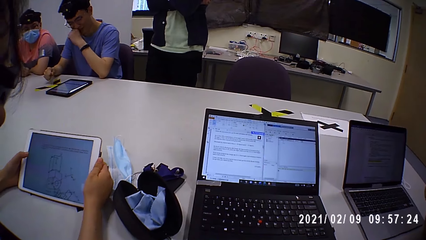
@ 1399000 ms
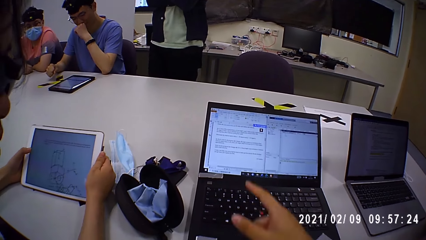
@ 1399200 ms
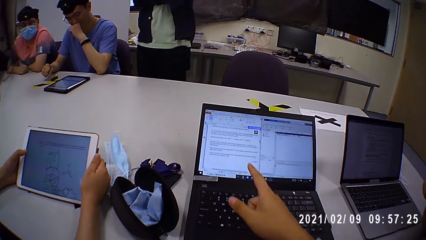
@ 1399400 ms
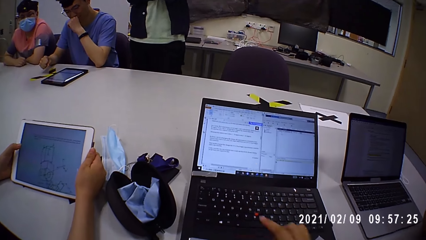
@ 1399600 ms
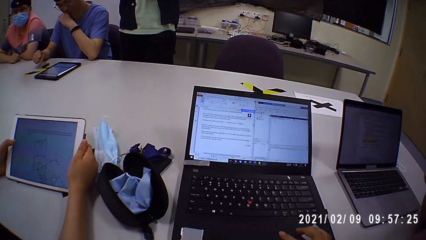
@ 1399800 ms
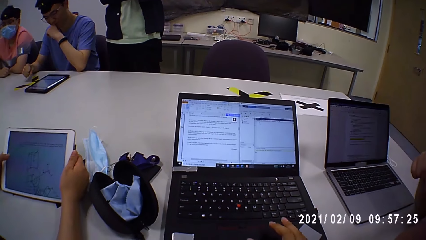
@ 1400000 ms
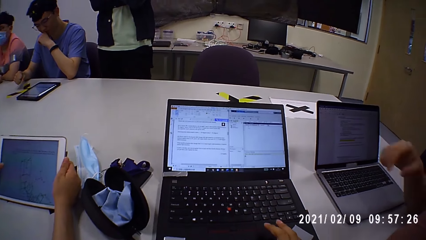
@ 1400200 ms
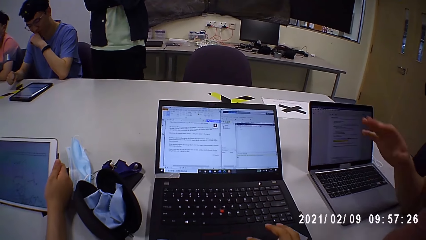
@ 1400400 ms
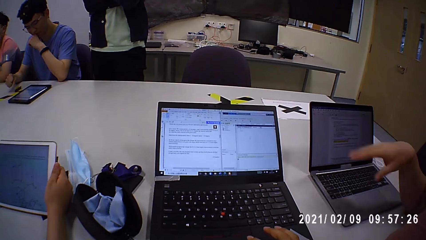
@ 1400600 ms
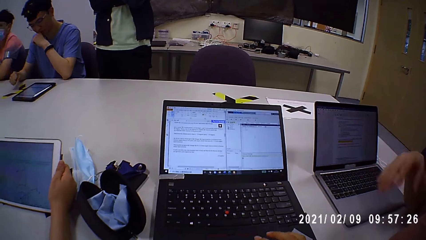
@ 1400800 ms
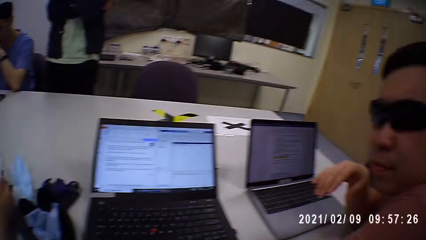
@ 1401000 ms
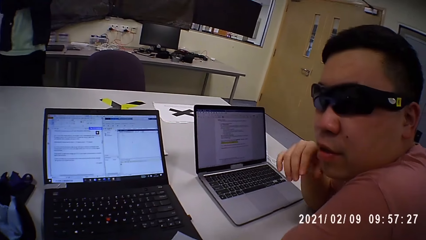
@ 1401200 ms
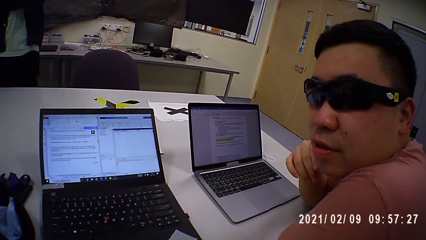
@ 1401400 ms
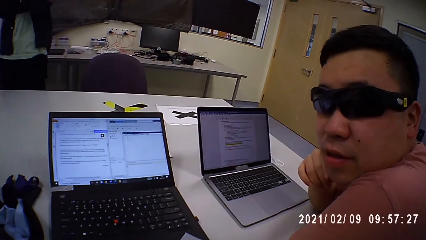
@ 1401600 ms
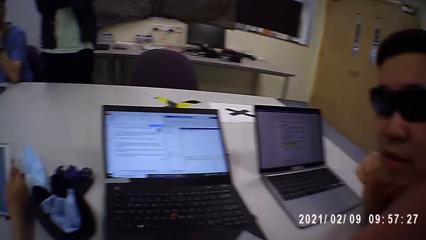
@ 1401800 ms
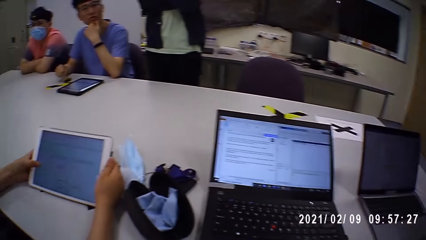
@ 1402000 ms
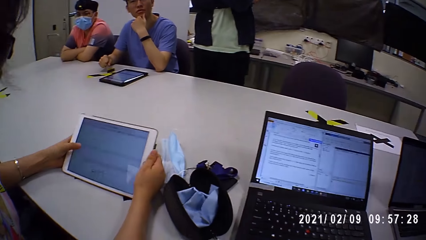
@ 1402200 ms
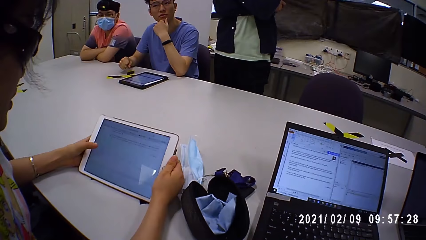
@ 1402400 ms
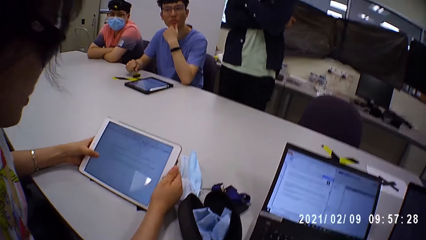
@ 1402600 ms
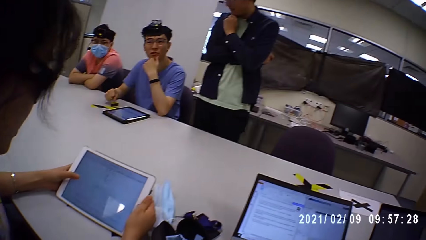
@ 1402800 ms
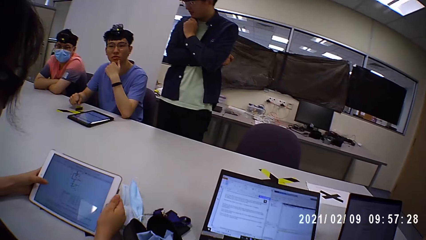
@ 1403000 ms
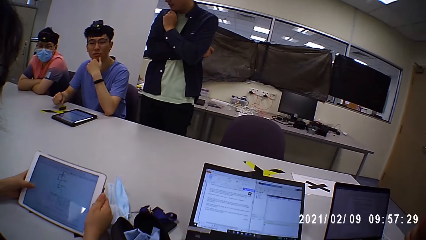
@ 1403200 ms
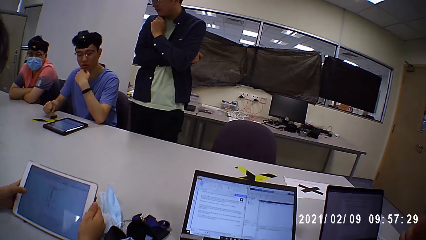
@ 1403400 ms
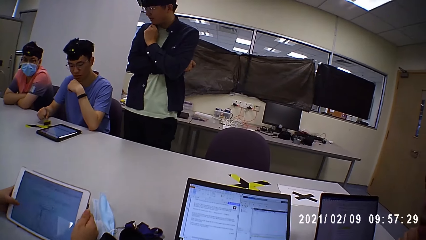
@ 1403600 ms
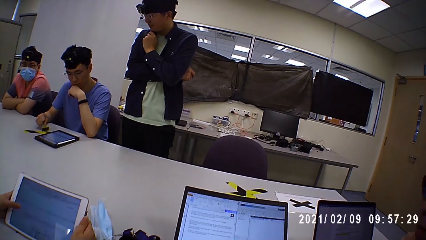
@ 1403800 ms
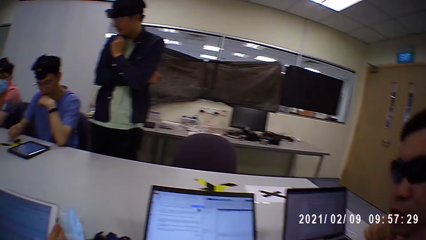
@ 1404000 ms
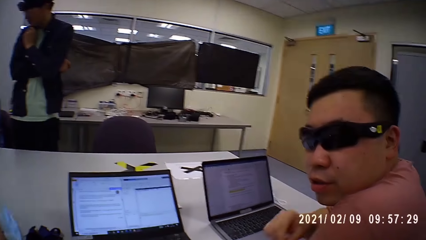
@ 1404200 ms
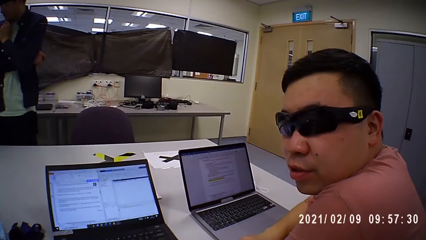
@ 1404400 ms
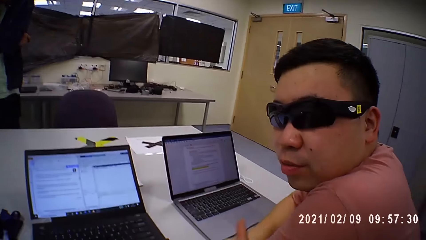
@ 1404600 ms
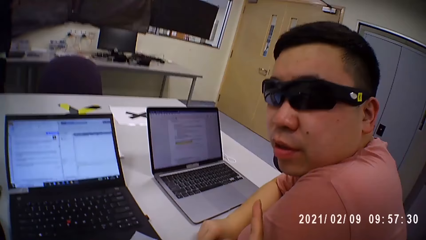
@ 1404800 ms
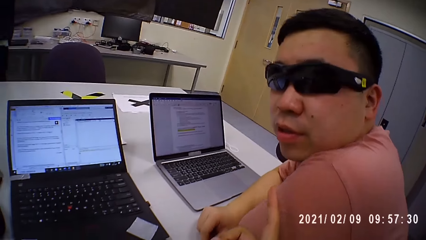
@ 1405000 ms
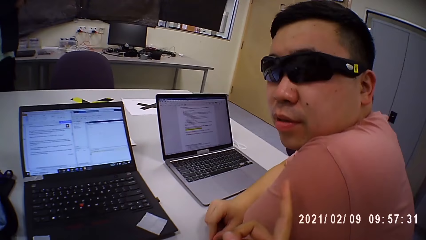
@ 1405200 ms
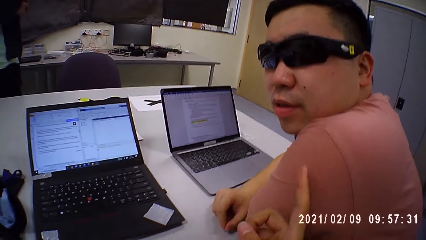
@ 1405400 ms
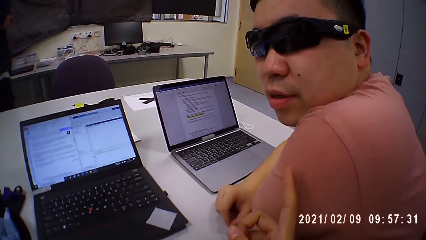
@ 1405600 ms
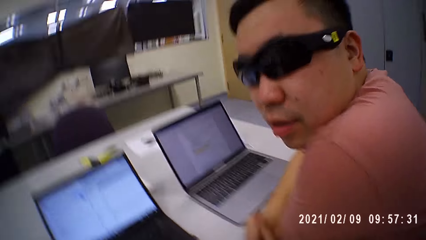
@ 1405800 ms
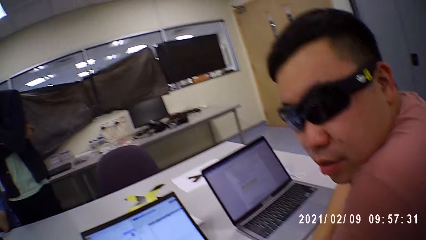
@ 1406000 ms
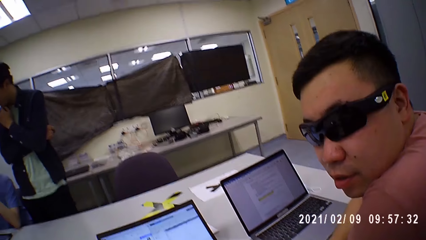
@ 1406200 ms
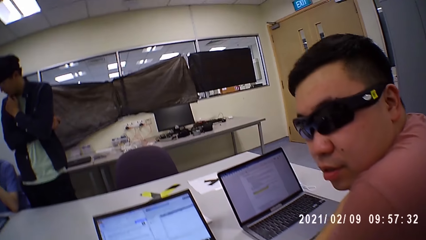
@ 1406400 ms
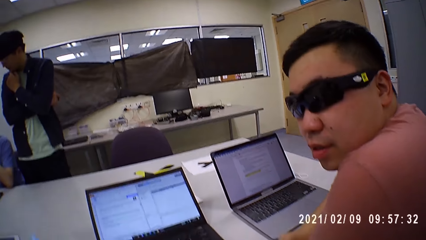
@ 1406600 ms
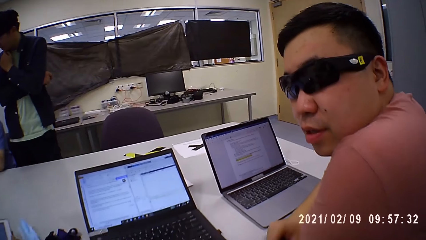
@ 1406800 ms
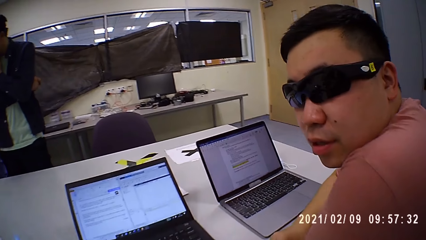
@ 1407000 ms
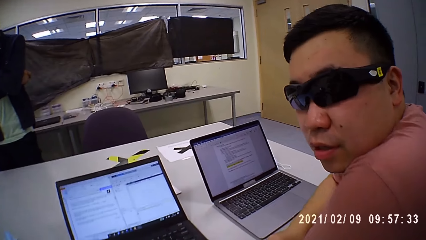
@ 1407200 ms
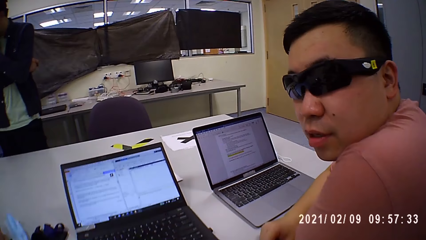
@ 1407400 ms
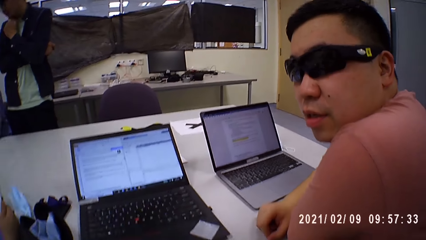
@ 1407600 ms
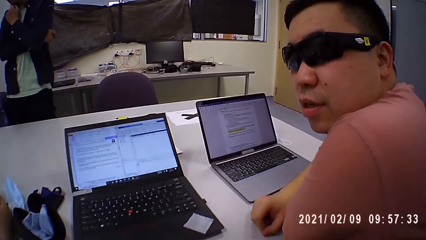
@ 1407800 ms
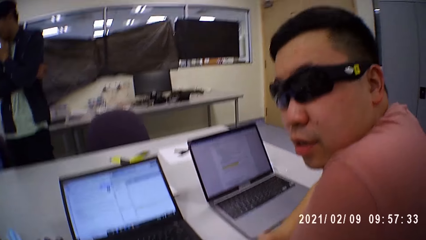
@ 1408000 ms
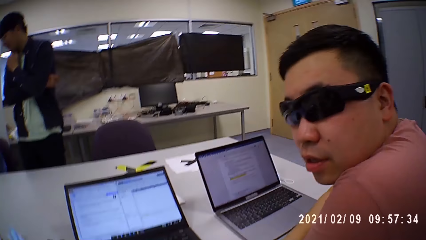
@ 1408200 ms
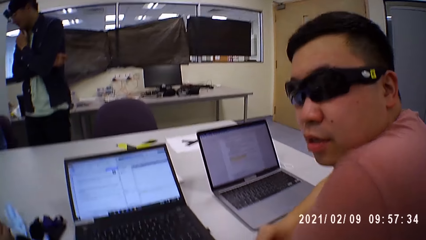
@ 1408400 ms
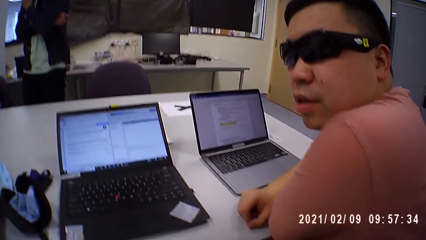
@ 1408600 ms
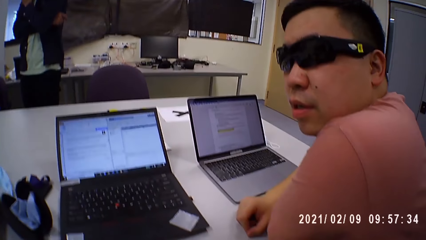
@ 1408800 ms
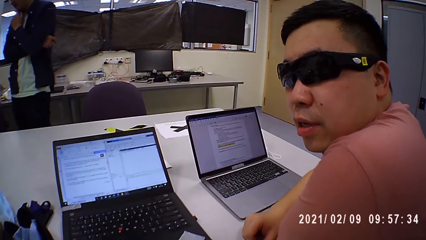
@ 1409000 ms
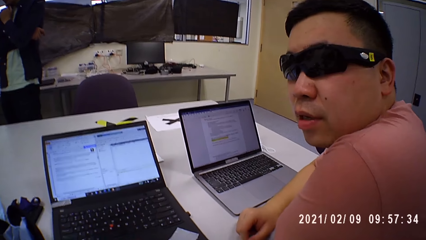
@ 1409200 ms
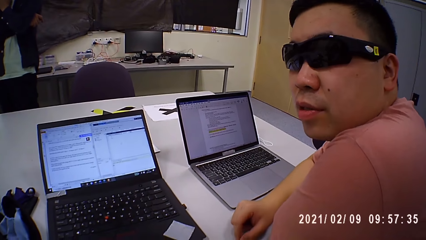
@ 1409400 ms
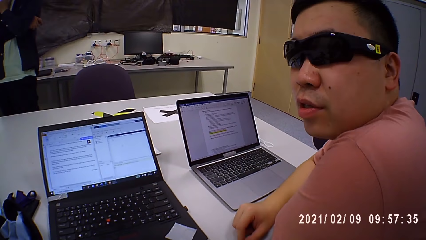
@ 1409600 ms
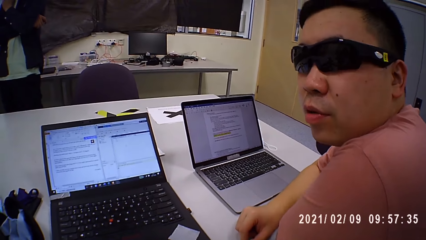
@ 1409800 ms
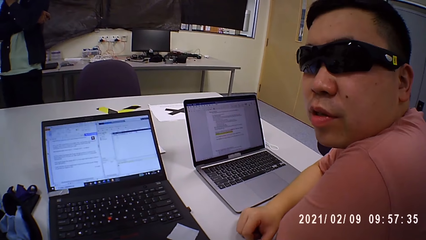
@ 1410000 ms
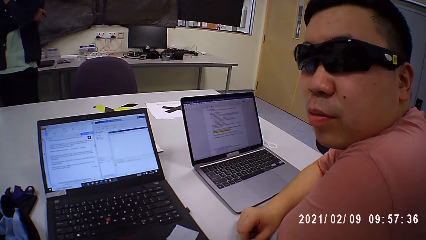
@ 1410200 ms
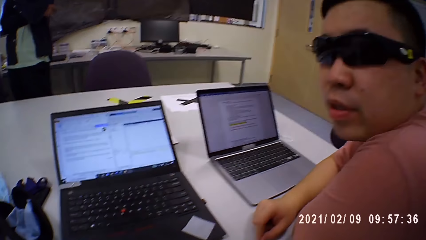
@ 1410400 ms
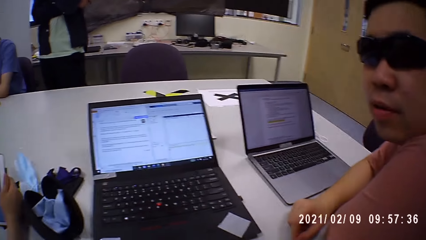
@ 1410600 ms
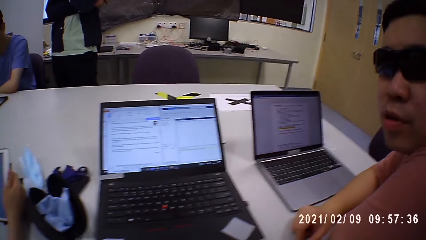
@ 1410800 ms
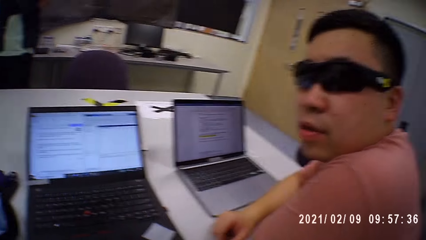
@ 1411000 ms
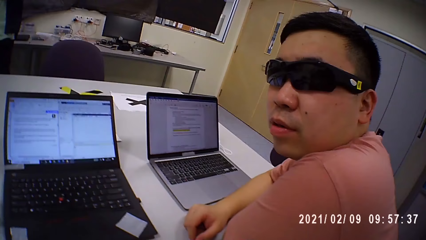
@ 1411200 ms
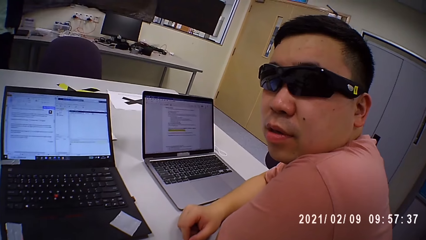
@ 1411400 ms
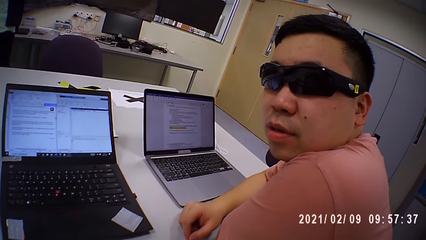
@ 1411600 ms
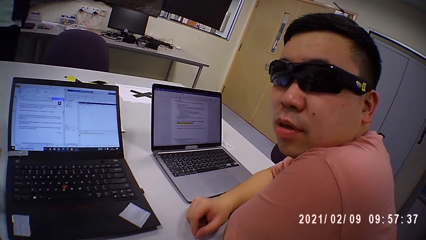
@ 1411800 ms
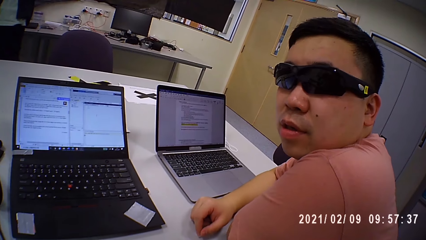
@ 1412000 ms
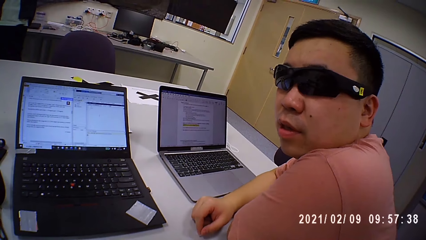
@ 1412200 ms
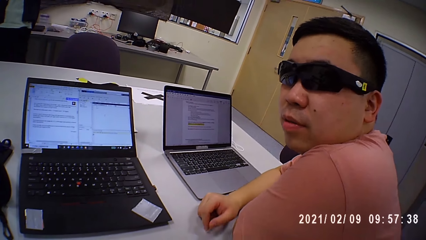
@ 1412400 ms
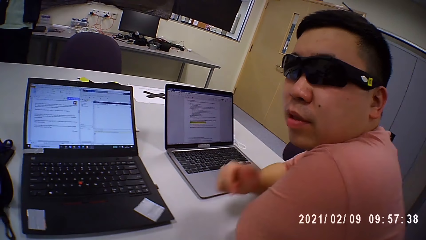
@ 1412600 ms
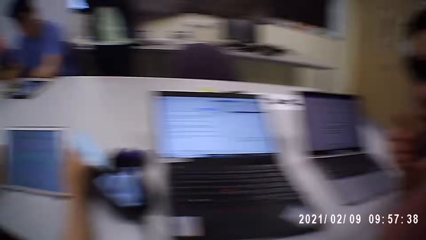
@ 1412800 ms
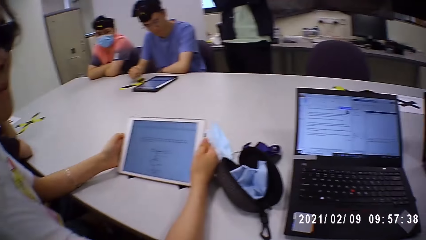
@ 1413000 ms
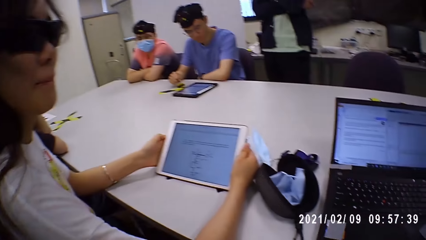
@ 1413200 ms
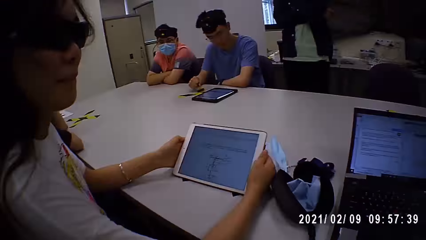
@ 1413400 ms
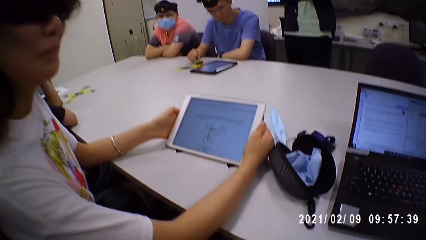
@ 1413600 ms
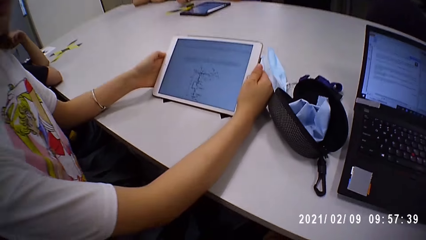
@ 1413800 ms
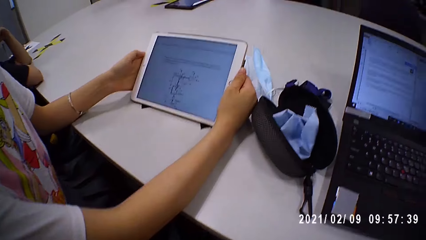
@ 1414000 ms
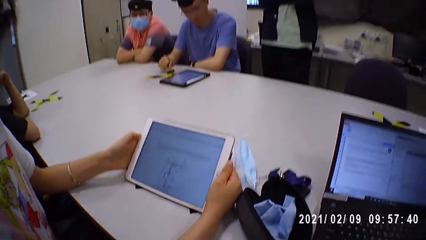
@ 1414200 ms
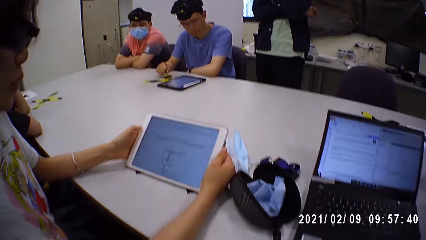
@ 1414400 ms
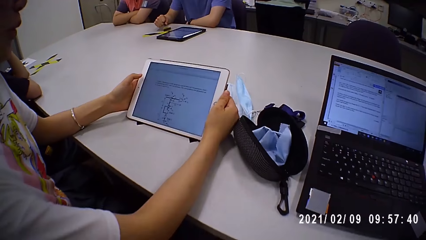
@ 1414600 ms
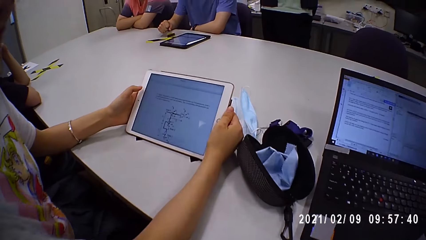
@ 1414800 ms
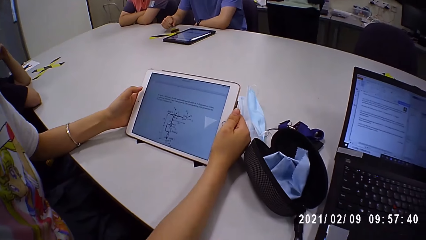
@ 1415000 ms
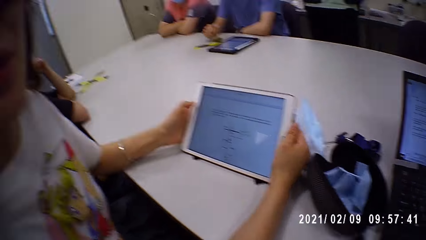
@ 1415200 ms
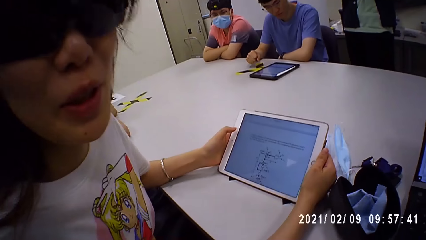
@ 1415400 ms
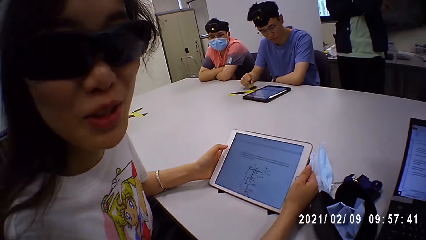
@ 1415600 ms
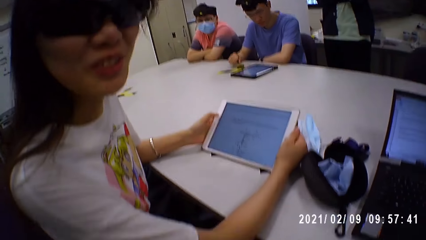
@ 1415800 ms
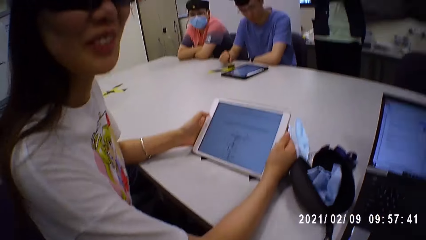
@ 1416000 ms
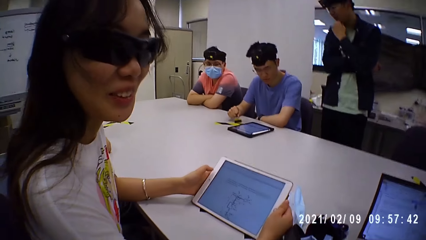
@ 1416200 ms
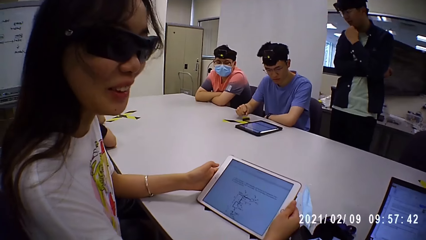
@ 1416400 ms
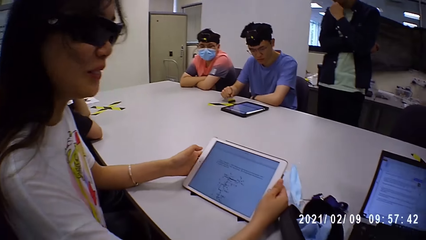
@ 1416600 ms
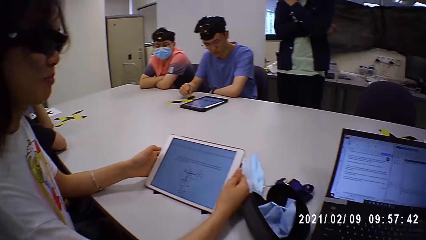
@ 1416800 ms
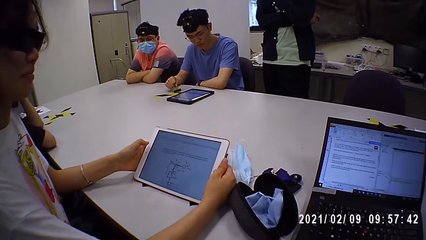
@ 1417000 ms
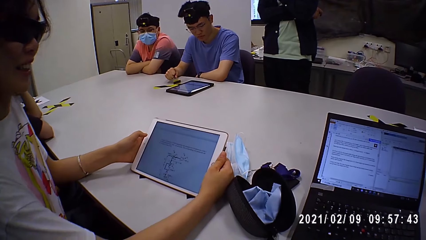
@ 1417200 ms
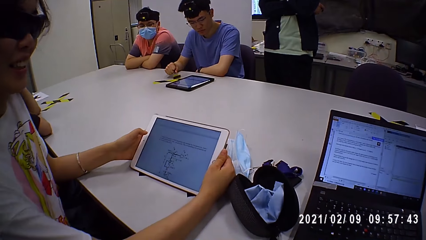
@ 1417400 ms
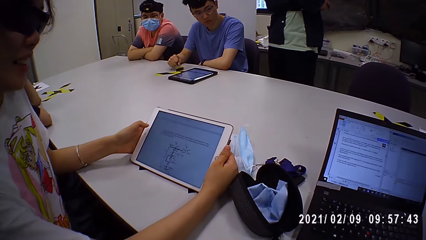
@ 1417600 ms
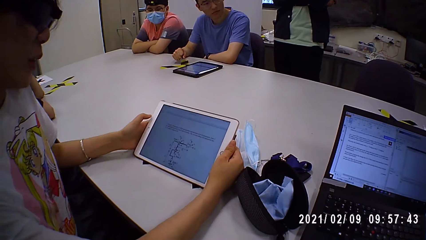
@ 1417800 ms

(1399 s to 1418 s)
The camera wearer operates the laptop on the table with his right hand. He looks around. The woman operates the iPad in her right hand with her left hand. The camera wearer talks to the man. He talks to the woman. The woman converses with the camera wearer.
